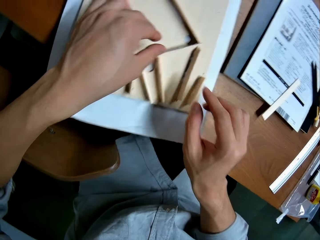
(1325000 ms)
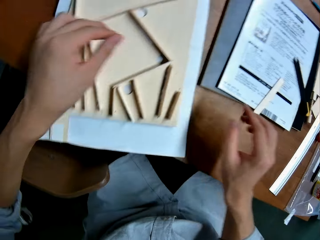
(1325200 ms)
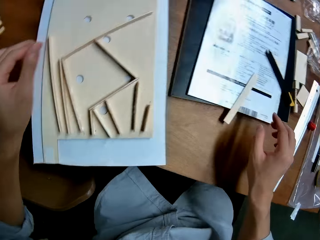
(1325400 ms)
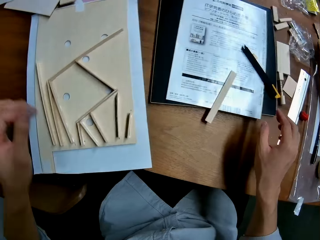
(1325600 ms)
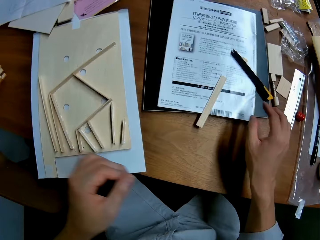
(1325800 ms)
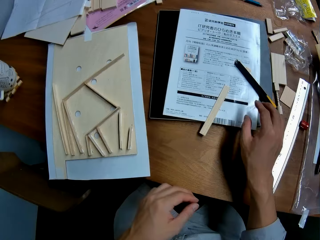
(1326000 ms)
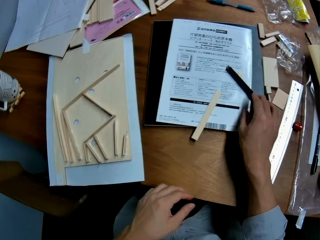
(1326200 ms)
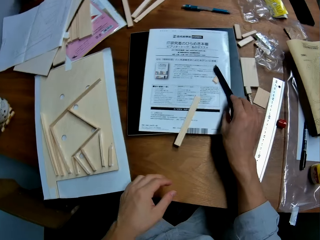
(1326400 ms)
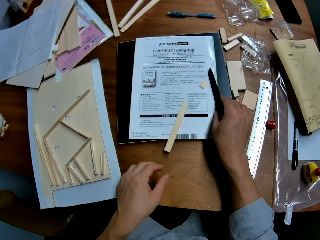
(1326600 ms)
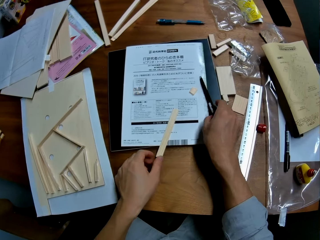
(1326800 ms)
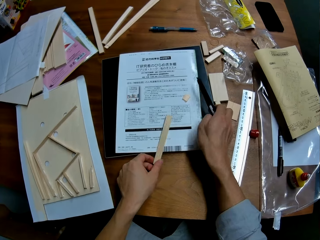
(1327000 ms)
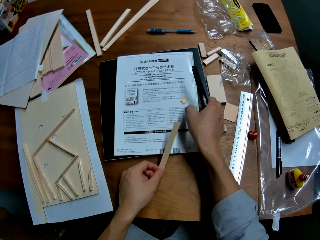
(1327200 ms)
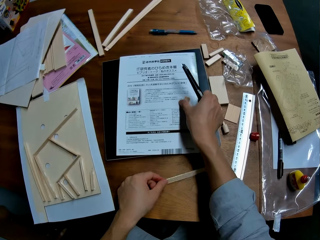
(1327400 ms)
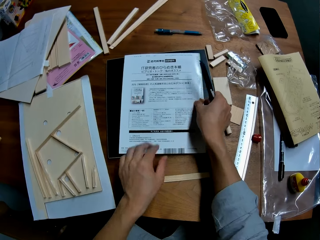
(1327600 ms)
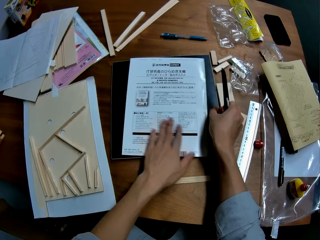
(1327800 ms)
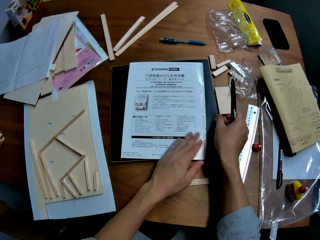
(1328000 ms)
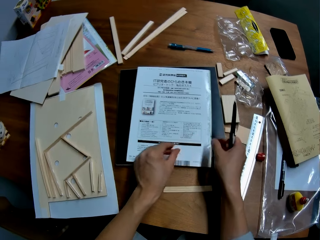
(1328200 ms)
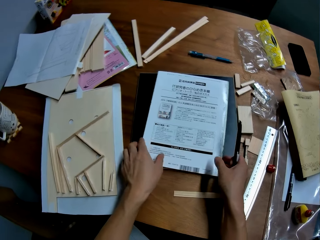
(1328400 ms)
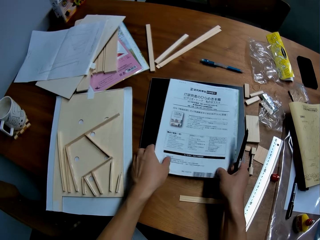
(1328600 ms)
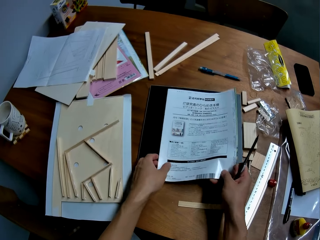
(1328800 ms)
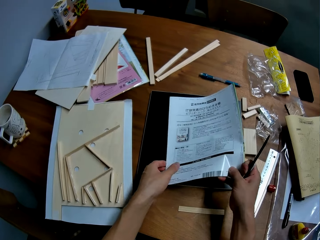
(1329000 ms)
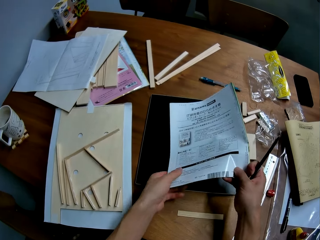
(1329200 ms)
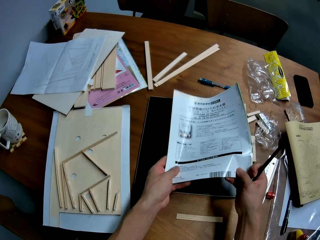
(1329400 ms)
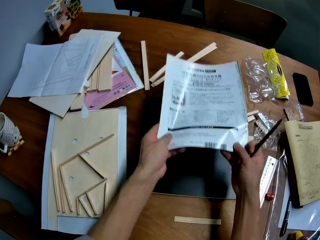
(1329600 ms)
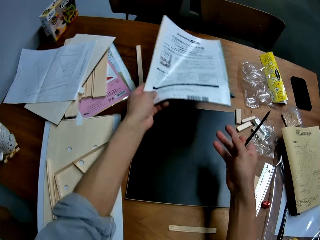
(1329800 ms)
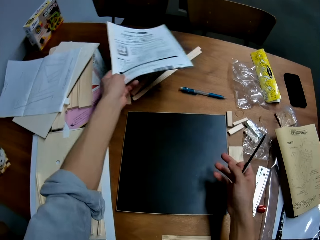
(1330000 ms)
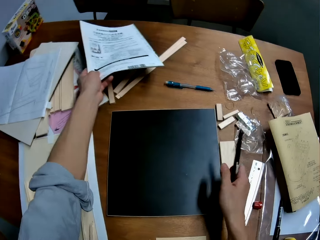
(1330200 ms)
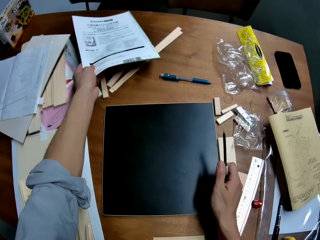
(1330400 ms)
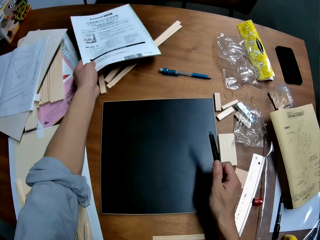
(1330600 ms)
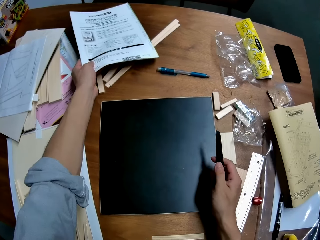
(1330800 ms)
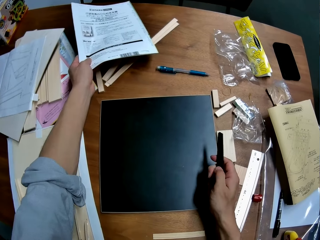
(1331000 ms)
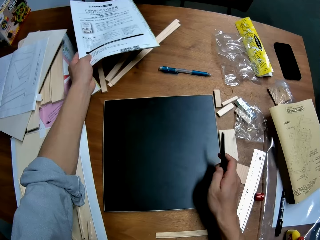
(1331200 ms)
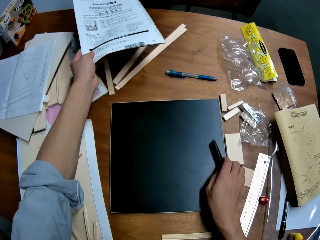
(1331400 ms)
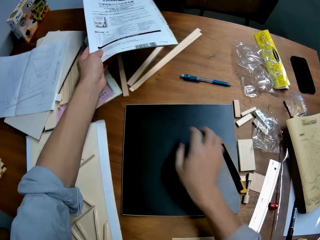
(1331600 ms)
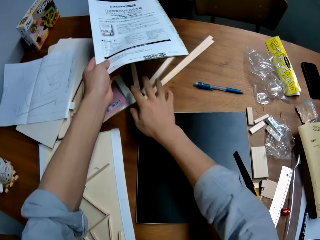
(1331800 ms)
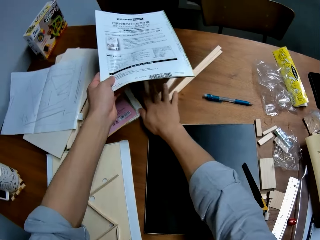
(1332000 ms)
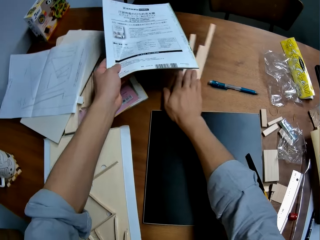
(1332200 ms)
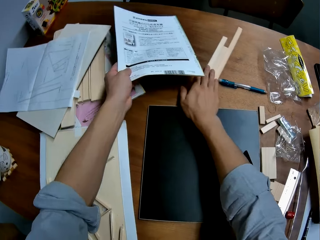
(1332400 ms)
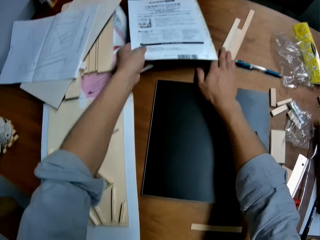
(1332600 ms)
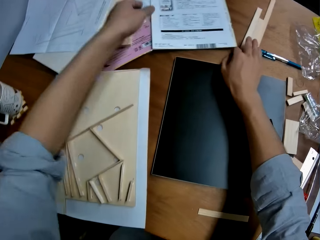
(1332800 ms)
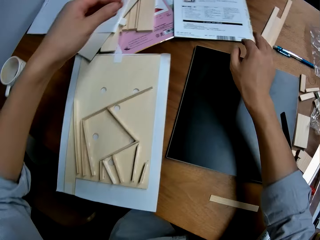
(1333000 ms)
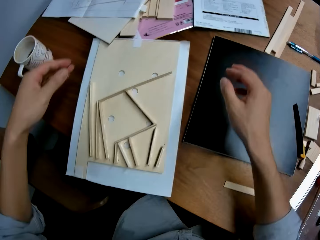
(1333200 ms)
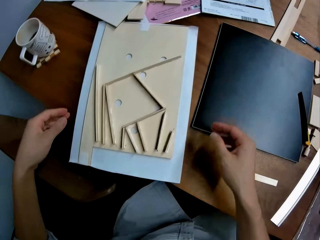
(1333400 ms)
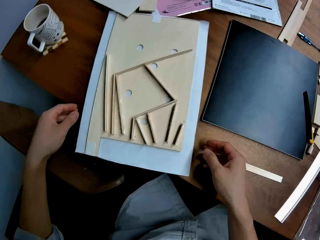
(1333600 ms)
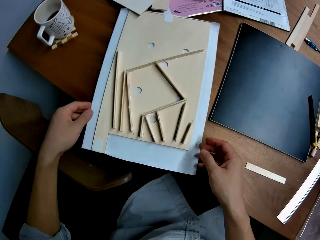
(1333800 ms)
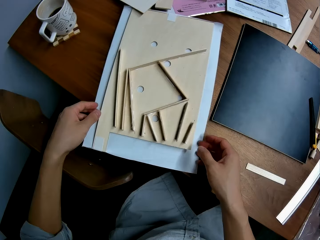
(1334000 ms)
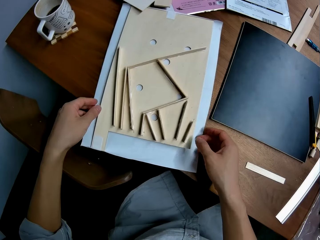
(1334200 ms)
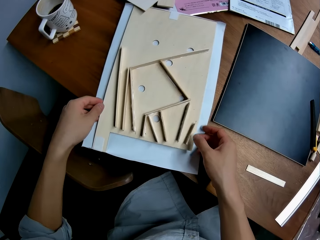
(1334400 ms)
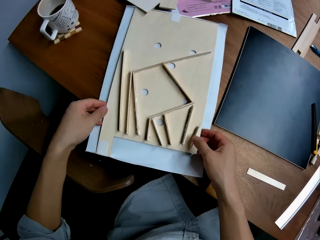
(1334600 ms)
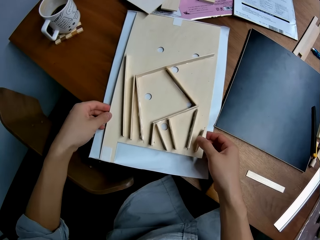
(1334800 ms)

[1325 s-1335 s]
The camera wearer picks up the cutter from the table. They move a laser wood. They touch a piece of wood. They put away a piece of paper. They pick up a paper from the table. They drop the paper on the table. They drop the cutter on the table. They move away the laser wood.

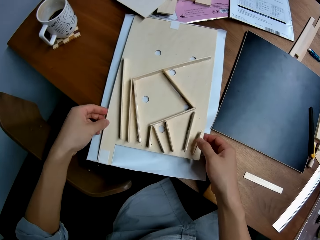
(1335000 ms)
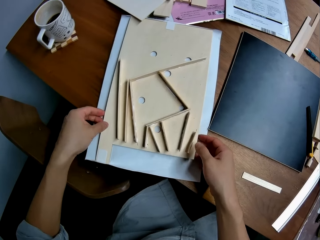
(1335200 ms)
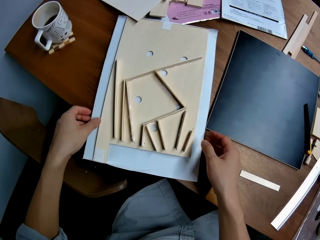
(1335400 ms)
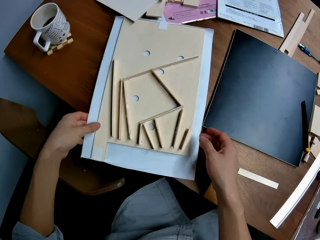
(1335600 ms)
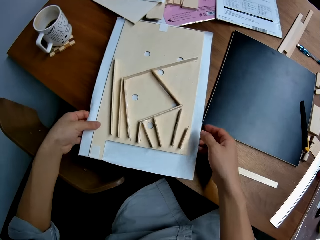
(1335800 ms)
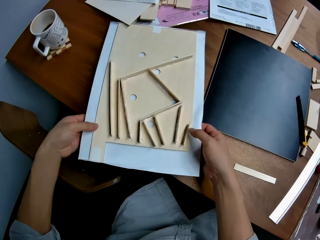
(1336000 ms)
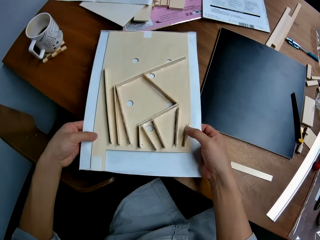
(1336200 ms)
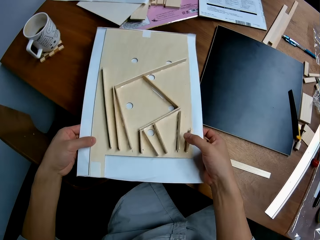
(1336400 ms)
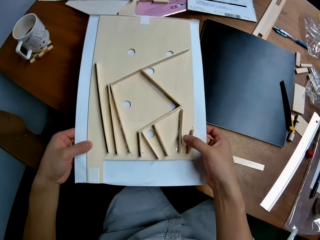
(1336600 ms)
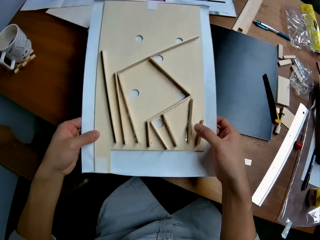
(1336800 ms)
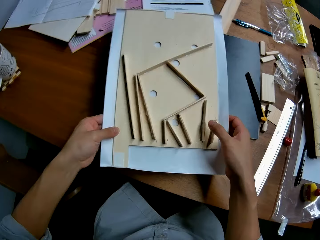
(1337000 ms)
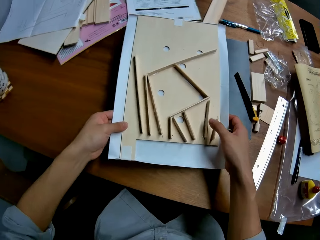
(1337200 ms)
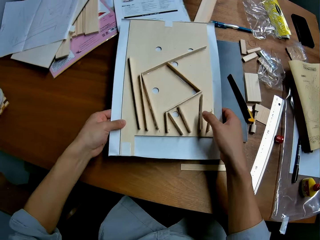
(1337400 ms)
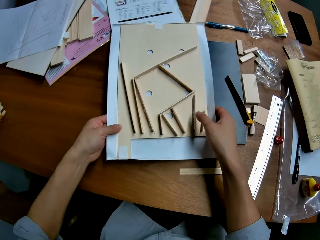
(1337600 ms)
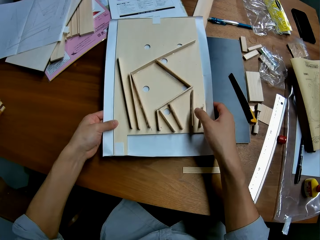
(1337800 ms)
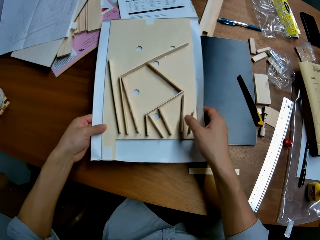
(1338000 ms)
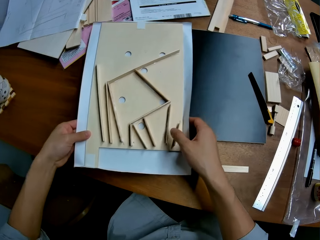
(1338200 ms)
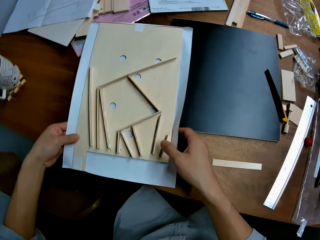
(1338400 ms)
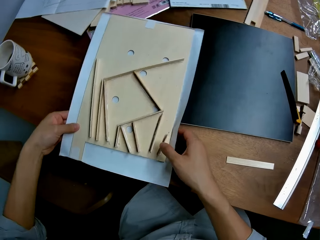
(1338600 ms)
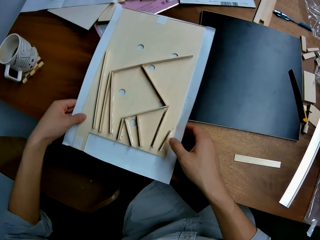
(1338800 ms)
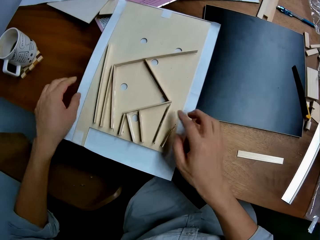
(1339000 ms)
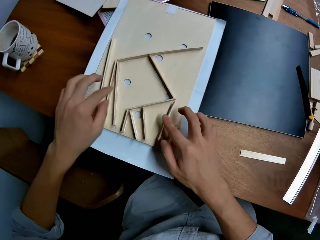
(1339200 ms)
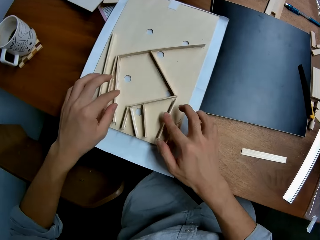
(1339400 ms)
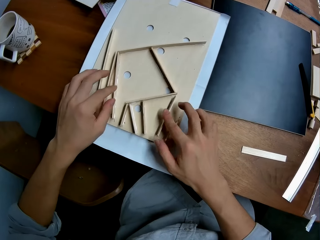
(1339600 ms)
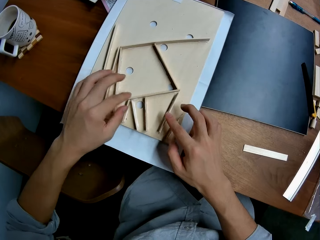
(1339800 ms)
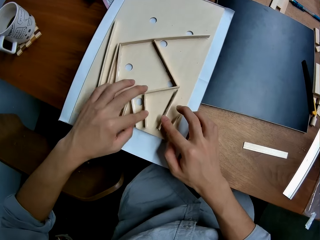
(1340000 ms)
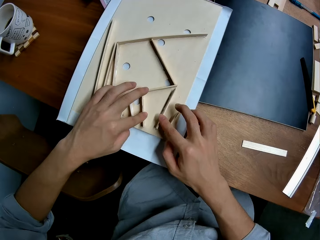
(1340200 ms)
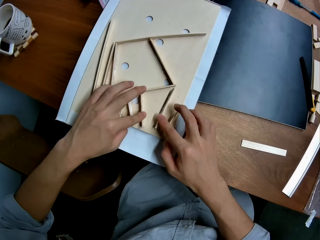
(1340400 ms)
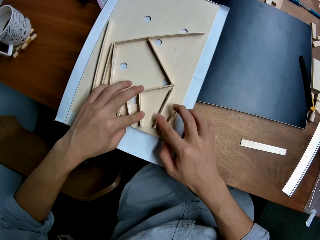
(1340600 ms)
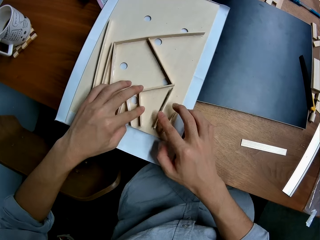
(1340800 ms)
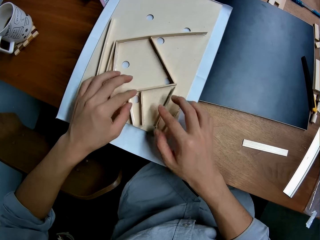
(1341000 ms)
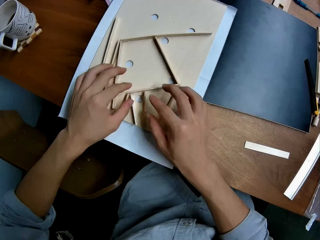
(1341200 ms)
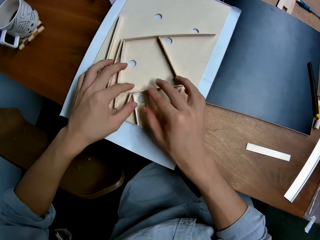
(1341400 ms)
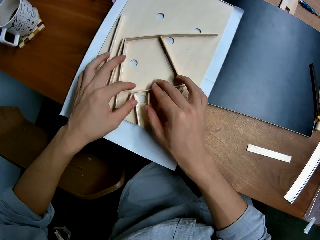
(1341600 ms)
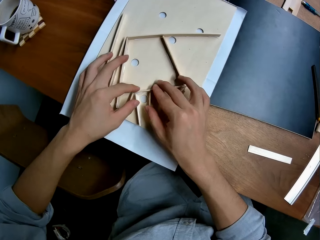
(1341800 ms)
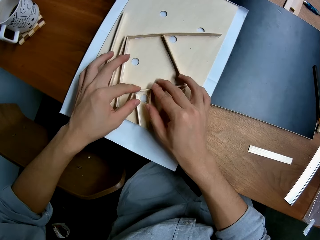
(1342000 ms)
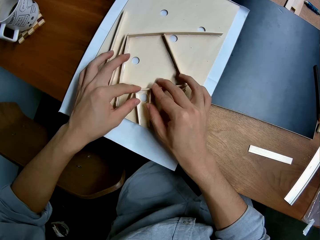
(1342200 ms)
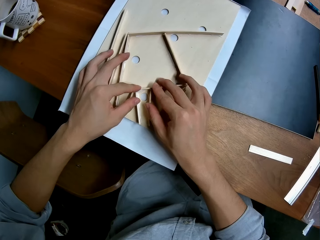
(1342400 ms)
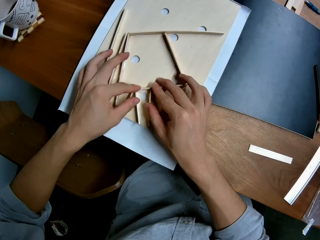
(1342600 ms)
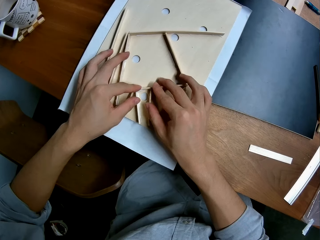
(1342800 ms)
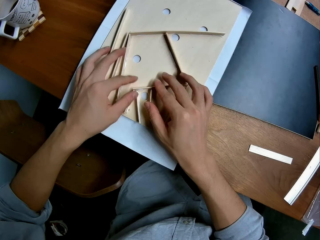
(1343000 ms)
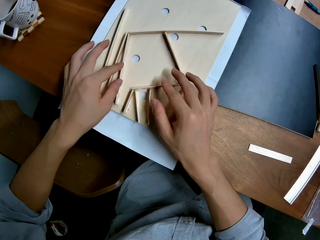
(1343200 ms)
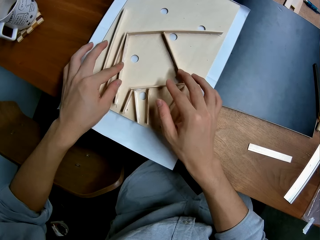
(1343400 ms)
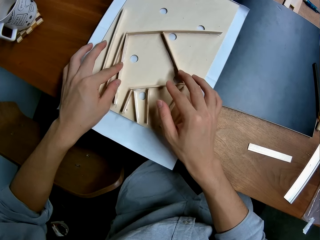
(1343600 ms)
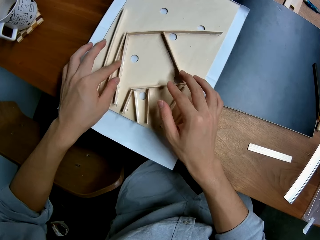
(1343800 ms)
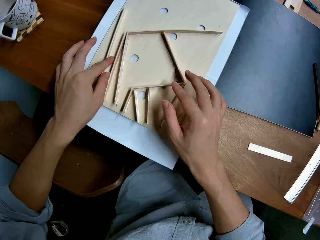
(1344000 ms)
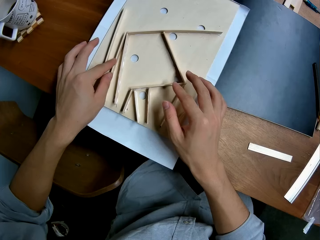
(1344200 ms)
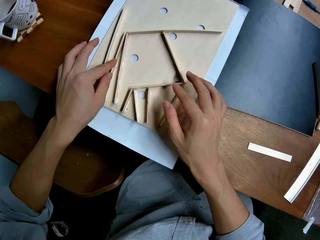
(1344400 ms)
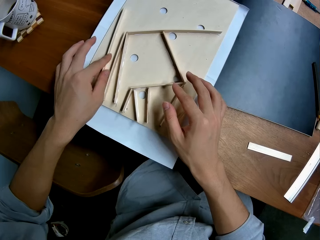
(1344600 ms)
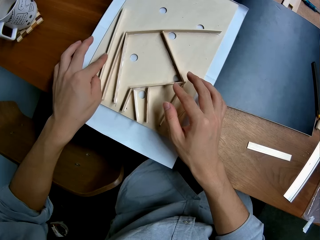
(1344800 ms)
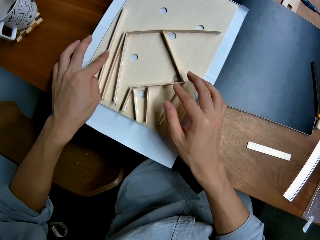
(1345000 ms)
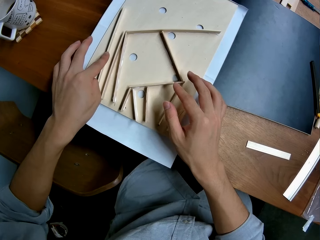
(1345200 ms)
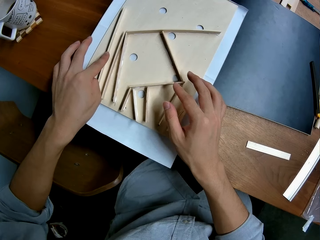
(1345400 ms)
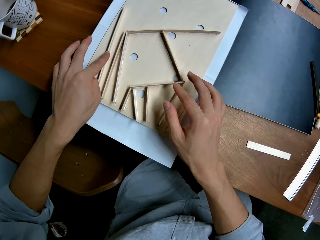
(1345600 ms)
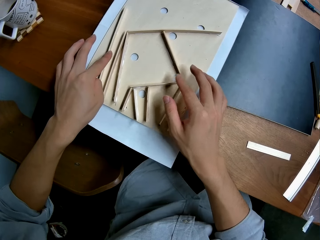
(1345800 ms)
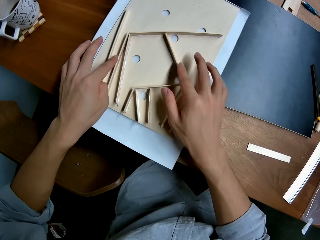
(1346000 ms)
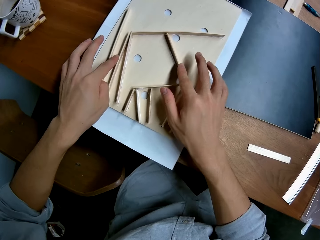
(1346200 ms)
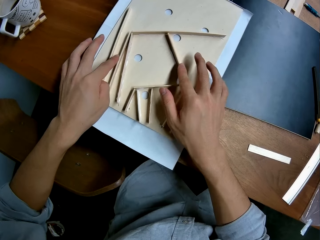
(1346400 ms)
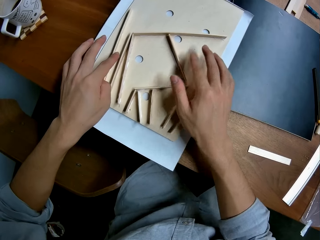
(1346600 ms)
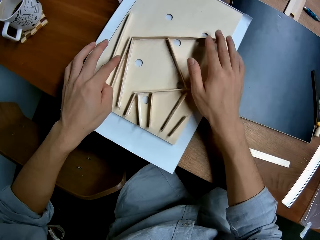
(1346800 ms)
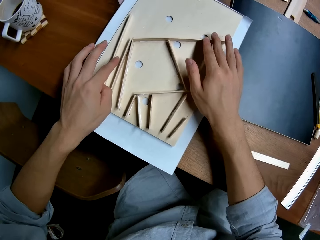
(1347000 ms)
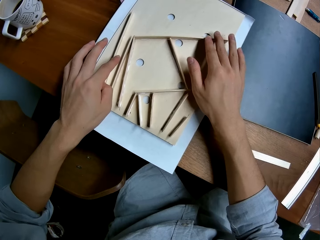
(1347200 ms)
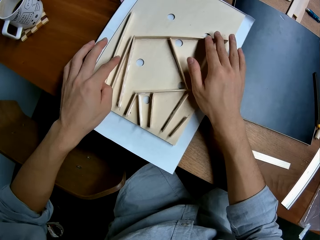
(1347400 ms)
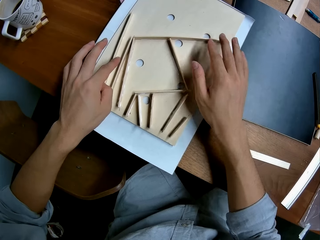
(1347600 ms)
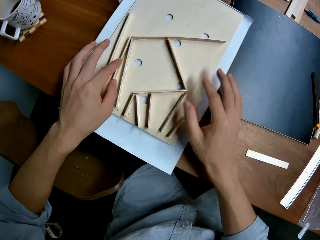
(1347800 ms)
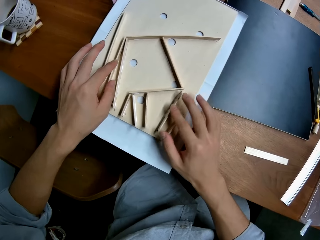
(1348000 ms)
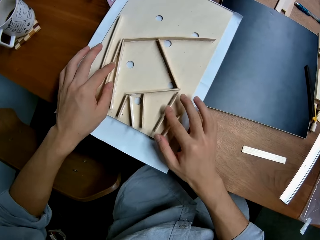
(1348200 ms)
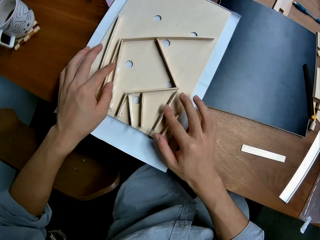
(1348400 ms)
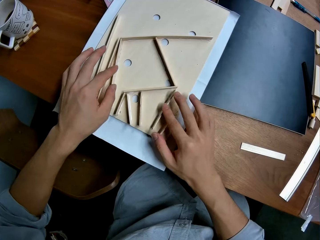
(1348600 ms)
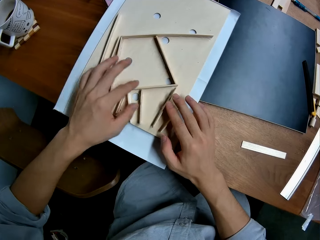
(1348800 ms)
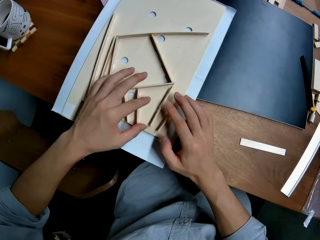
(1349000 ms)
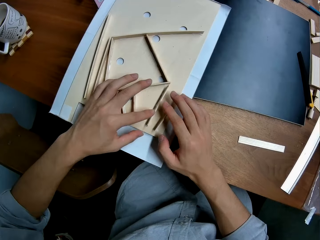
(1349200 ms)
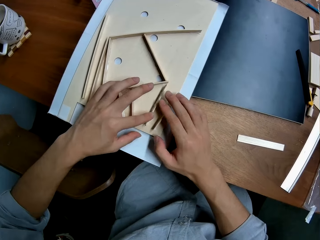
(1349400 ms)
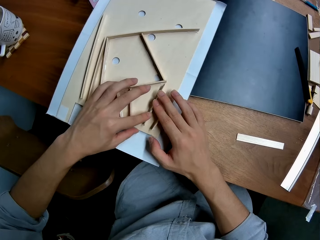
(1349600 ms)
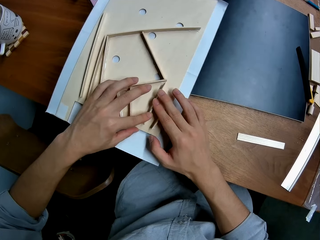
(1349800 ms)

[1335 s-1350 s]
The camera wearer carries the piece of wood or wood structure. They put the piece of wood on the table. They press the laser woods. They touch the wood structure.
